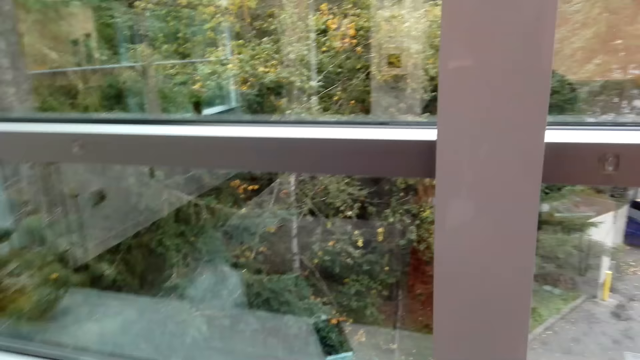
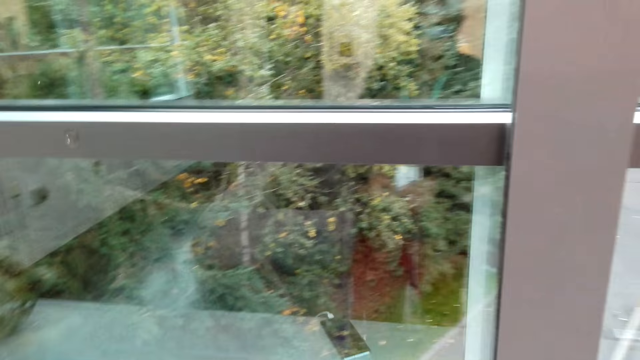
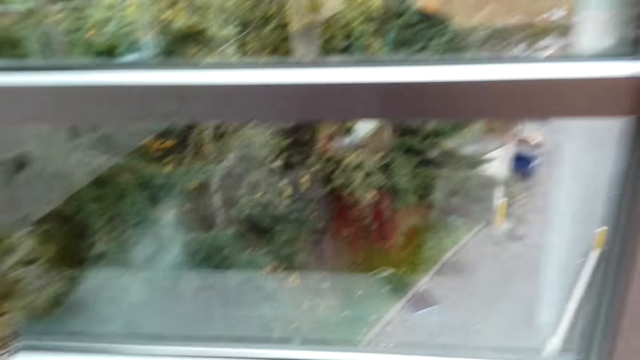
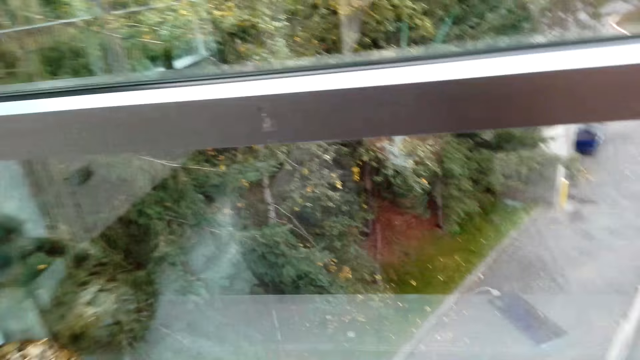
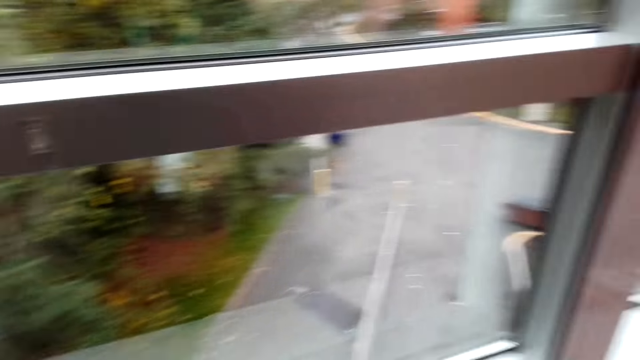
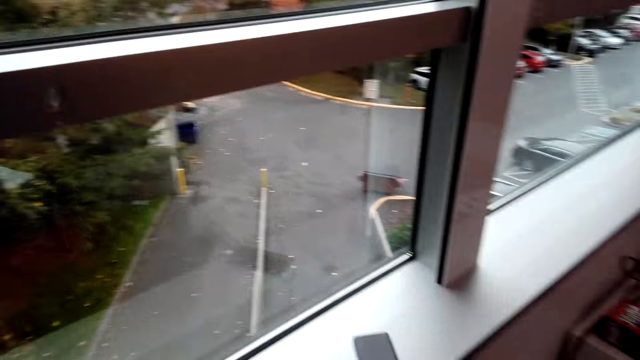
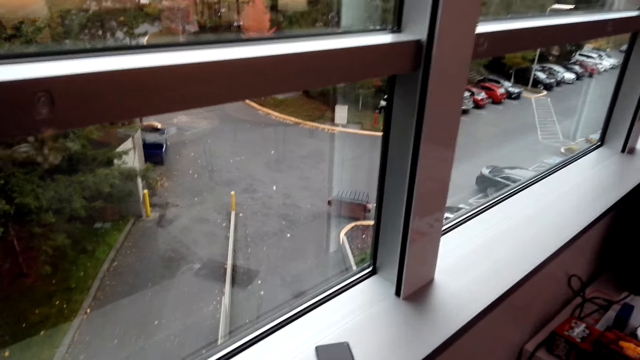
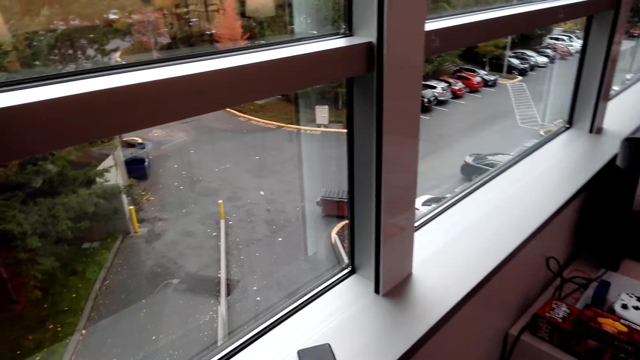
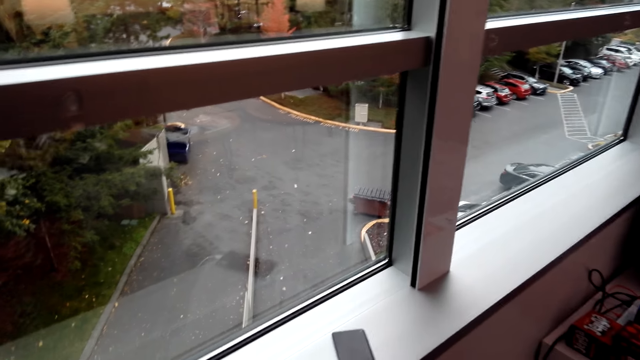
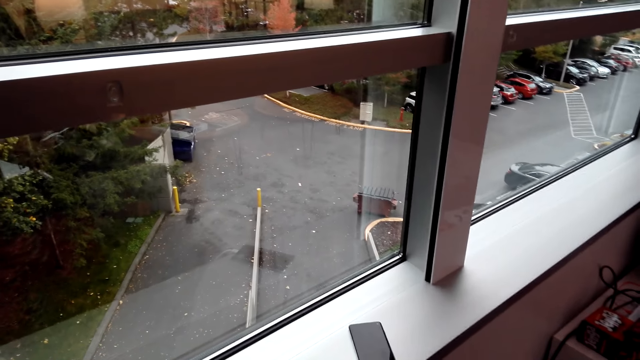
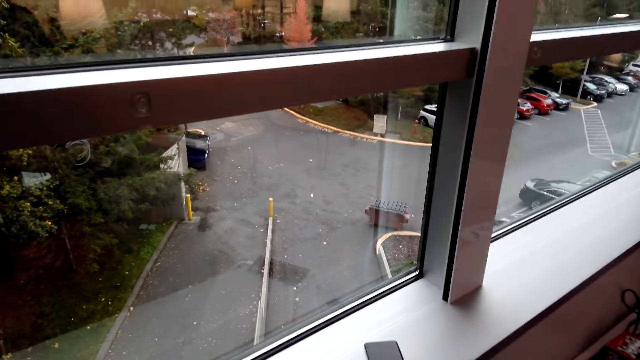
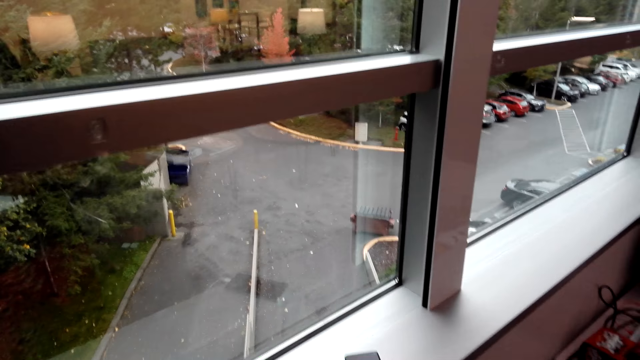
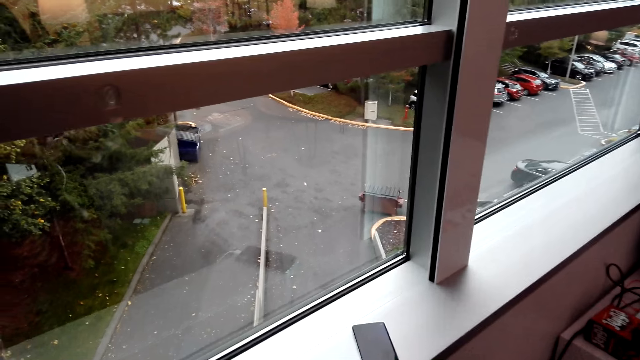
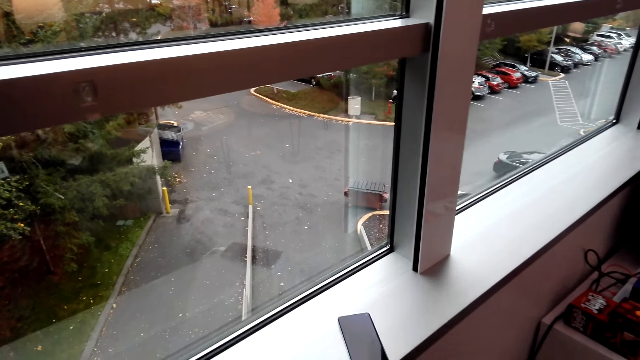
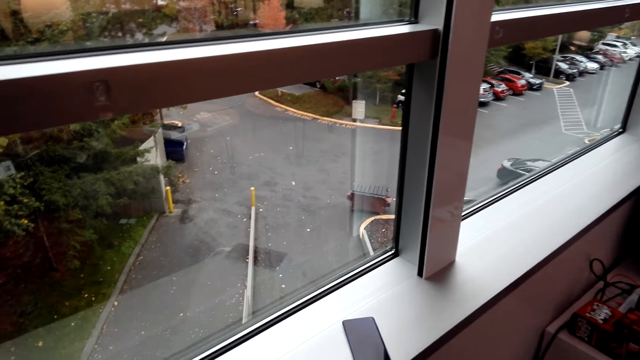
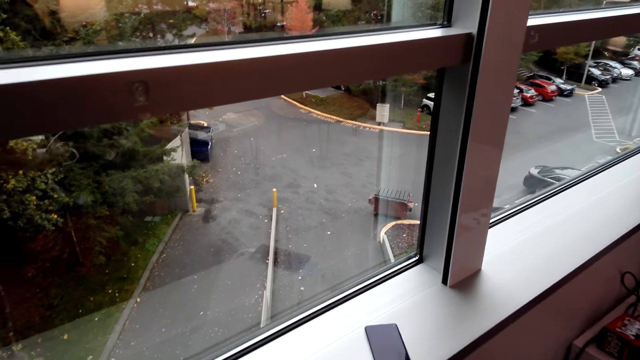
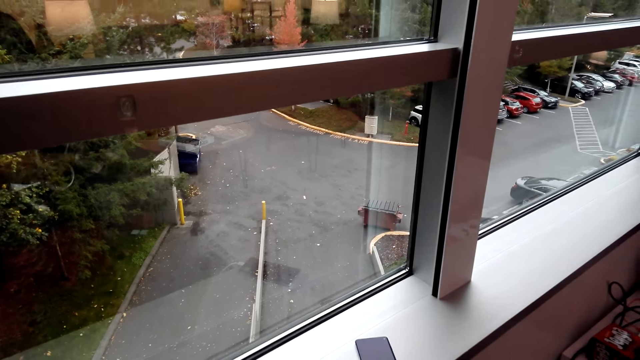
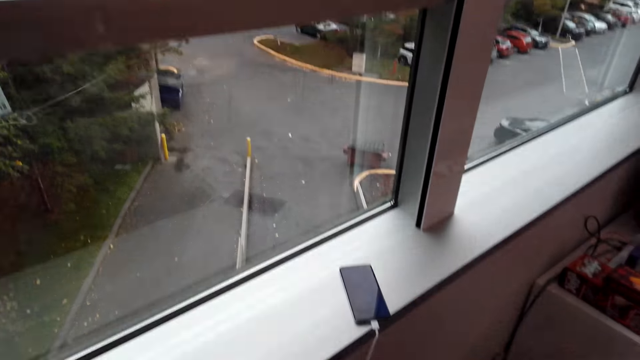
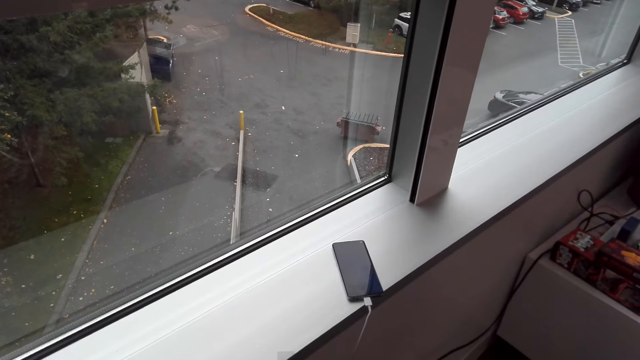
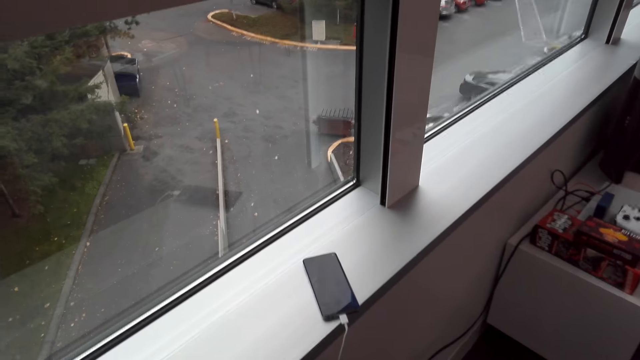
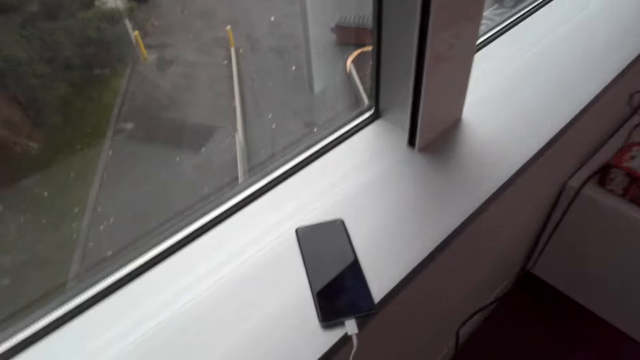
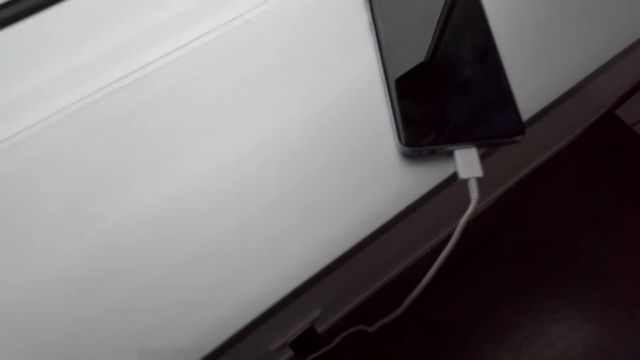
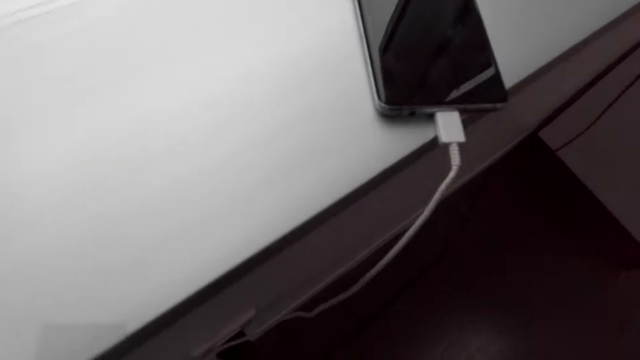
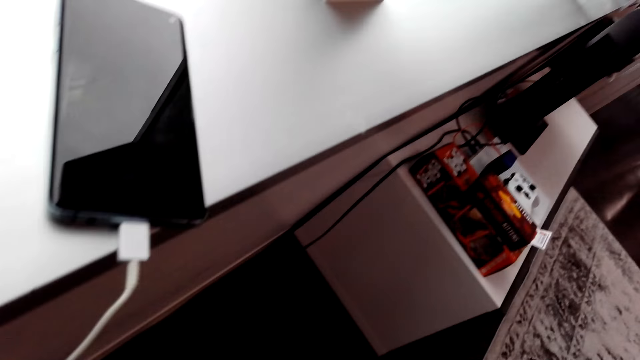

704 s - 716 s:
The camera wearer looks around. They do something. They stretch a cable. They look around.

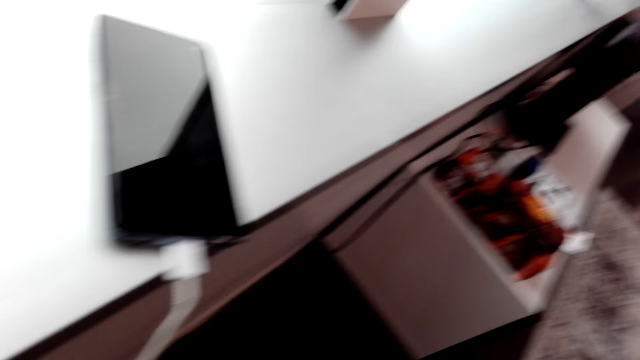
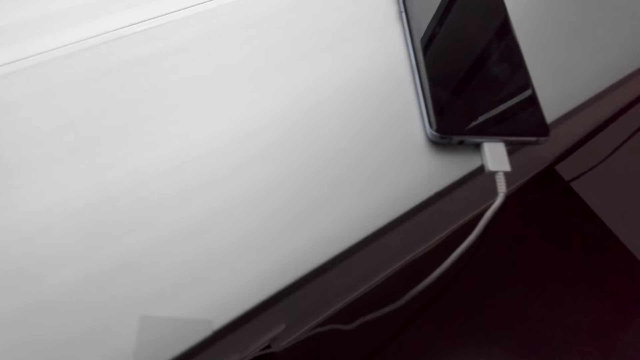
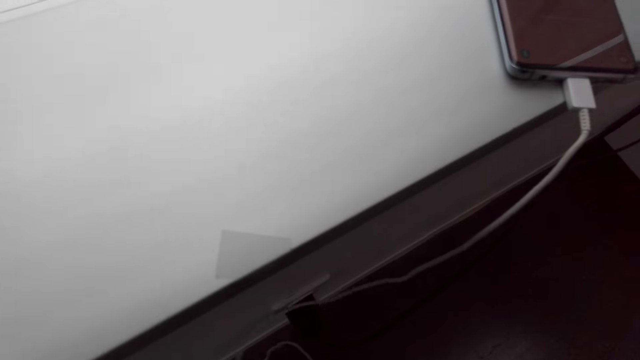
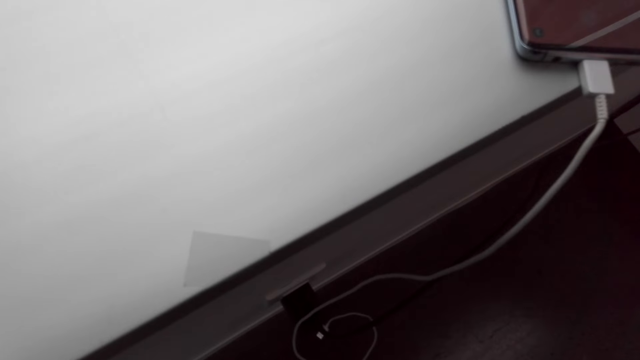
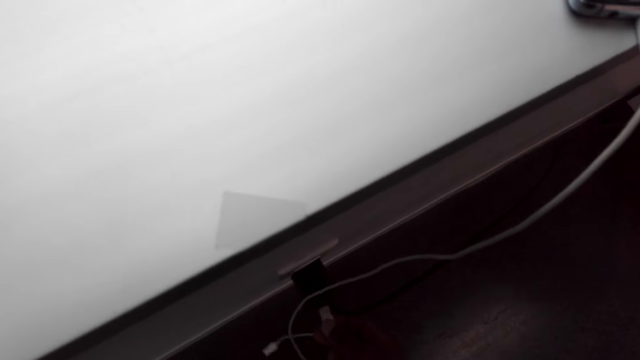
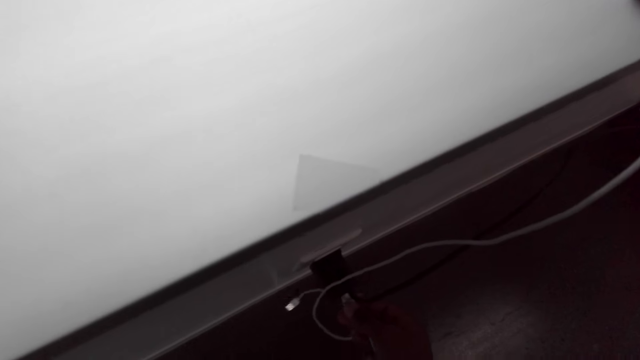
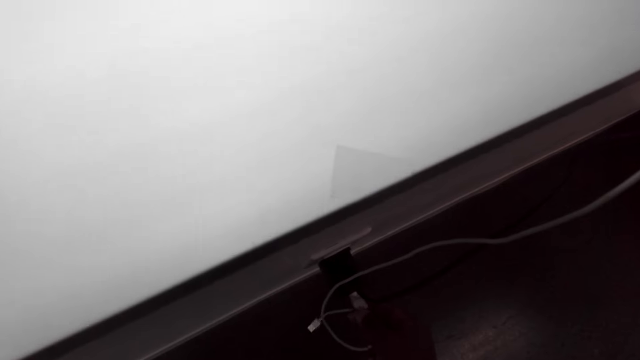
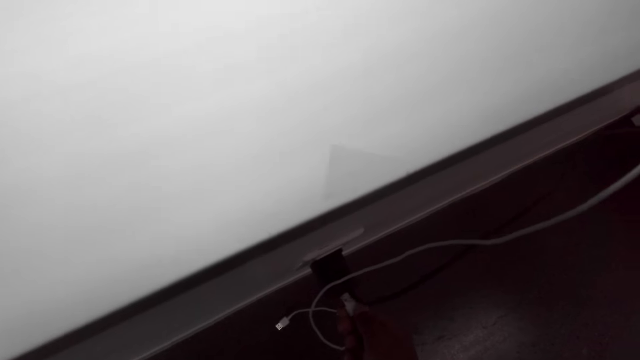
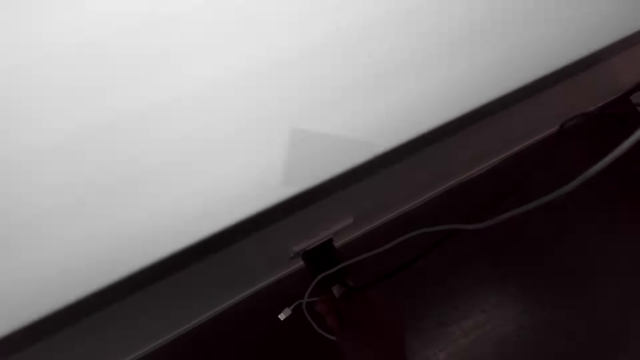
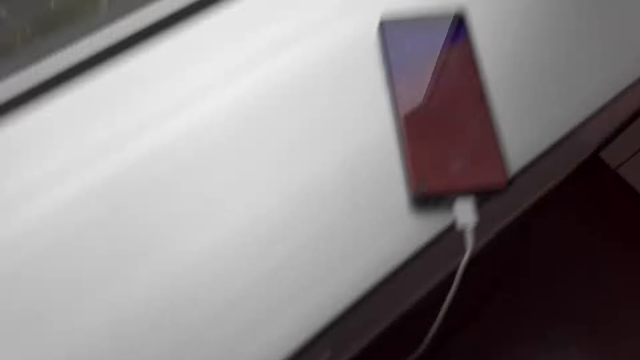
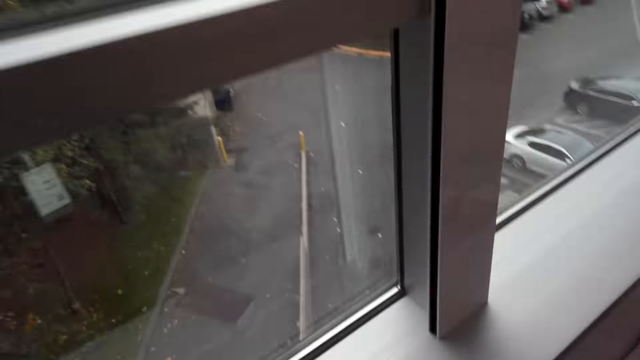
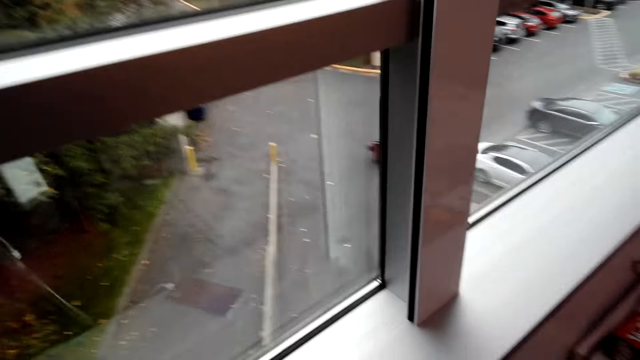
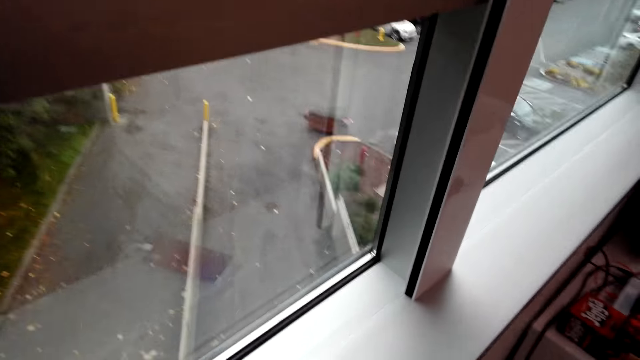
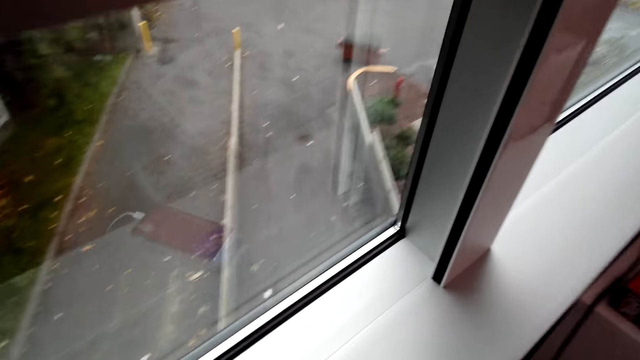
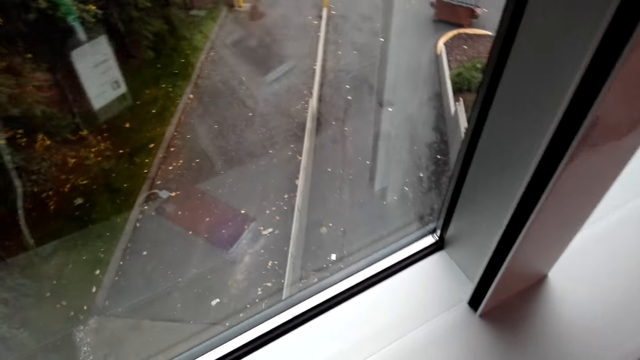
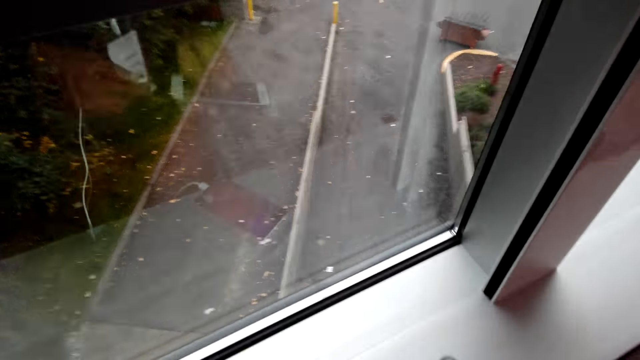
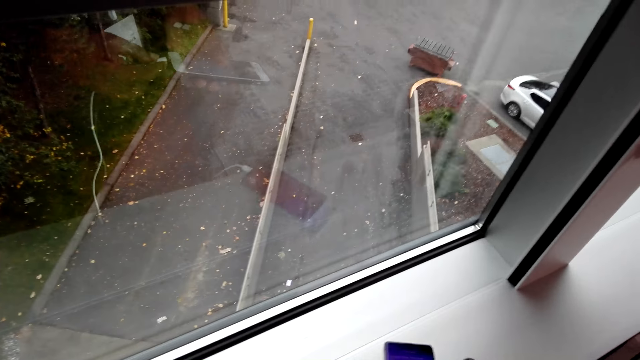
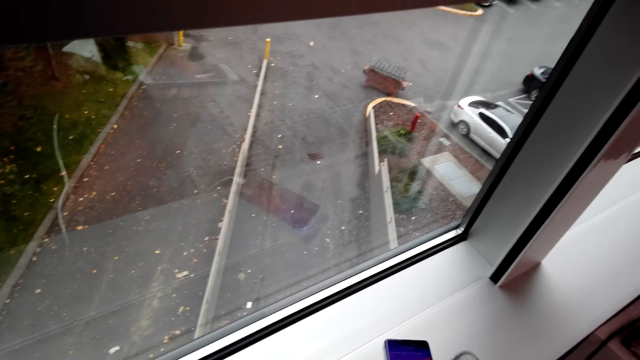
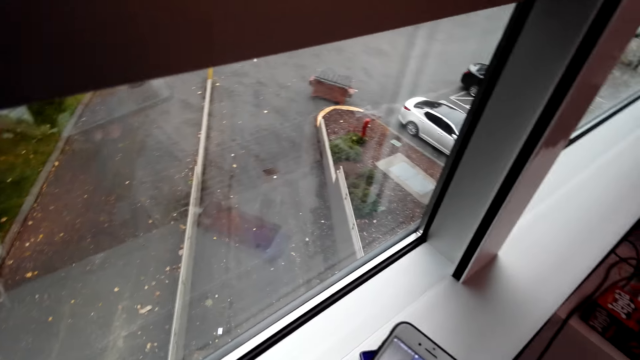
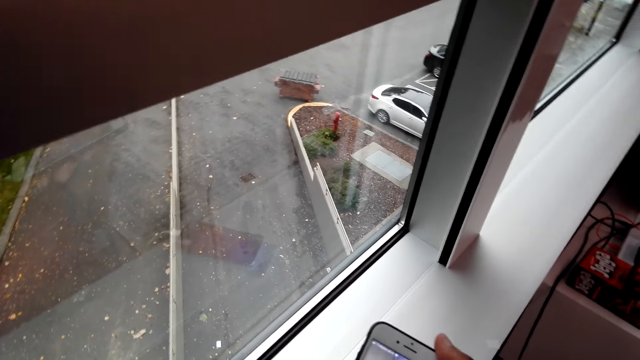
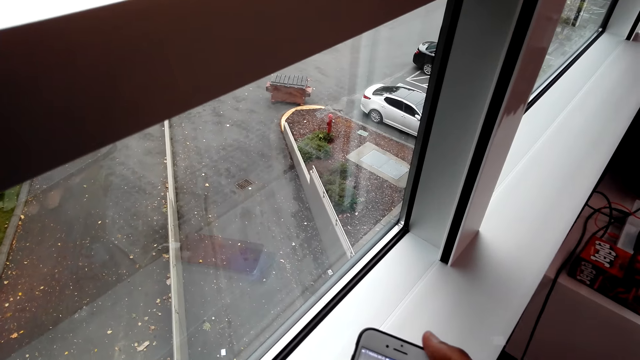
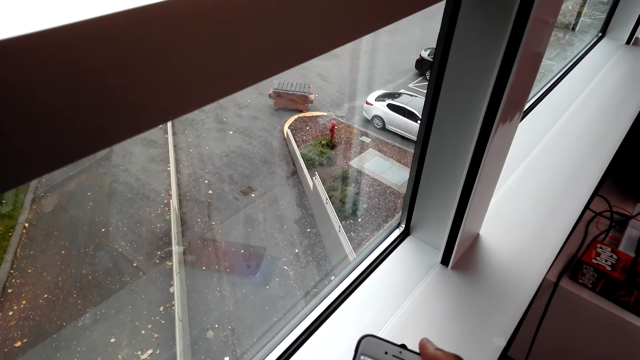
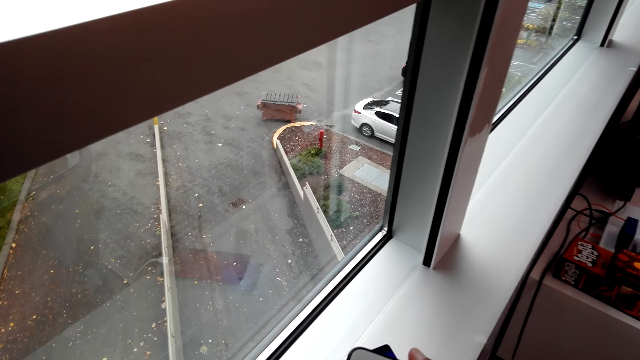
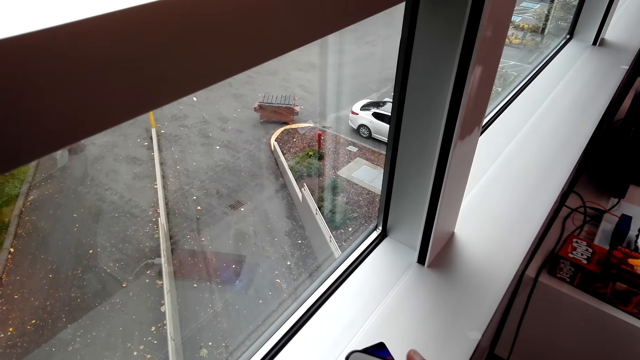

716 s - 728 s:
The camera wearer drops the cable on the floor. They connect the cable to the charger. They move around. They look around. They do something. They connect the charger to the phone. They look at the phone.
